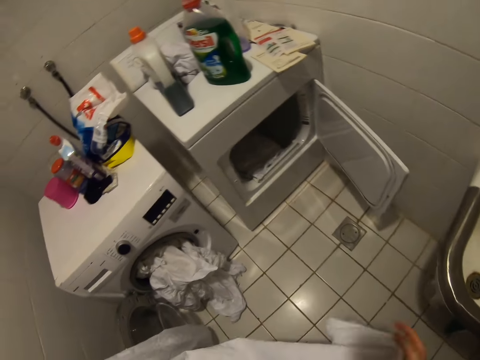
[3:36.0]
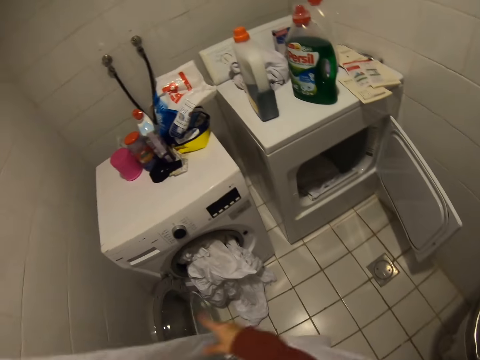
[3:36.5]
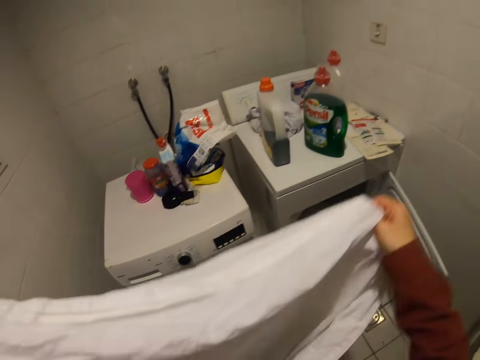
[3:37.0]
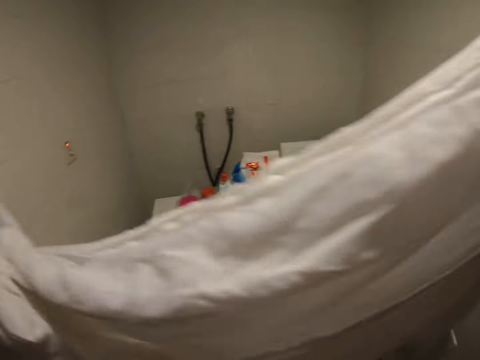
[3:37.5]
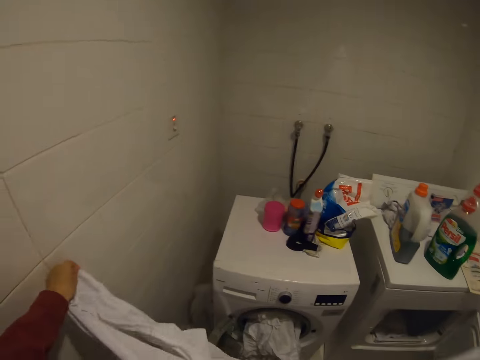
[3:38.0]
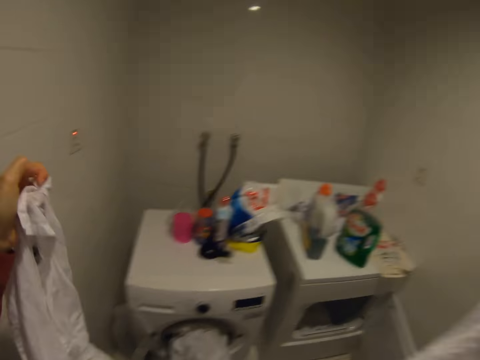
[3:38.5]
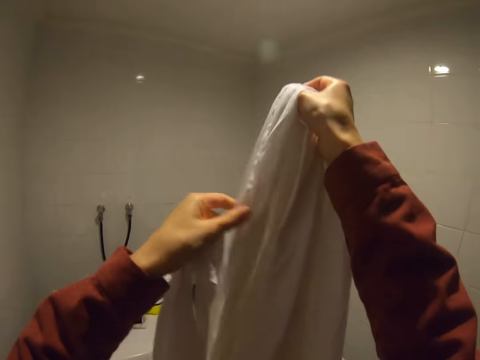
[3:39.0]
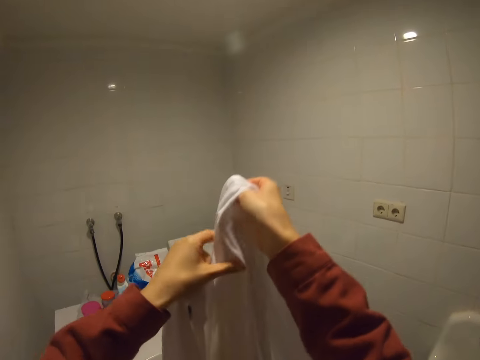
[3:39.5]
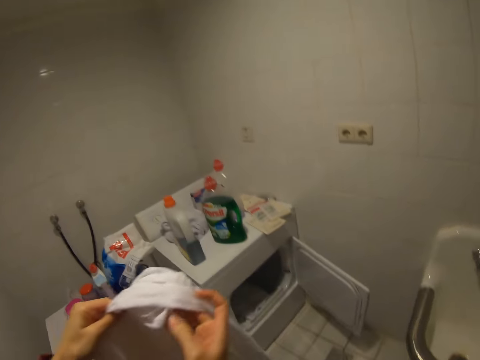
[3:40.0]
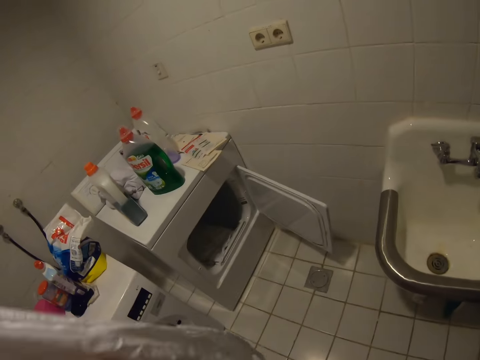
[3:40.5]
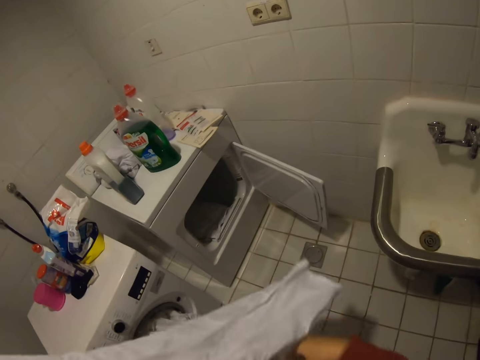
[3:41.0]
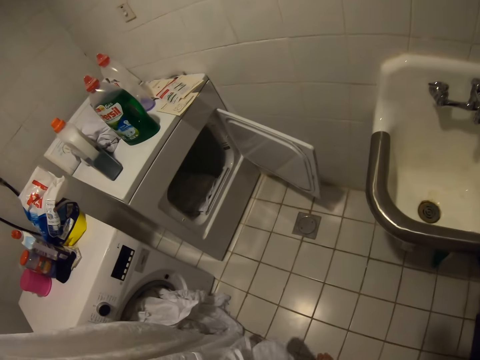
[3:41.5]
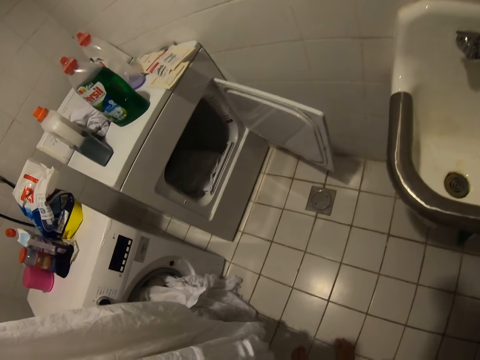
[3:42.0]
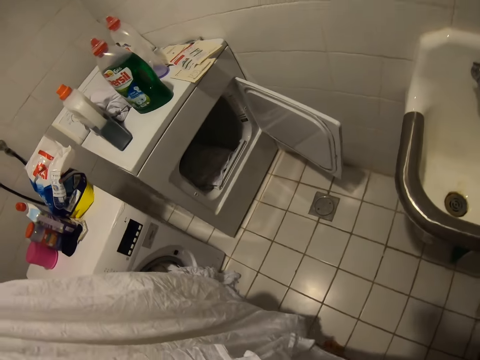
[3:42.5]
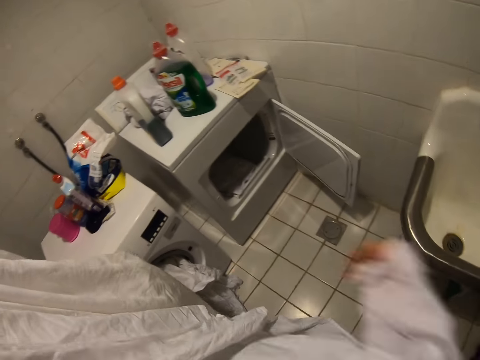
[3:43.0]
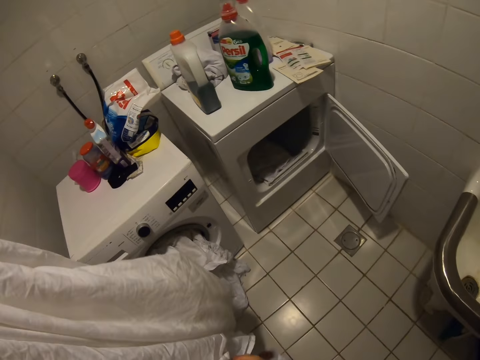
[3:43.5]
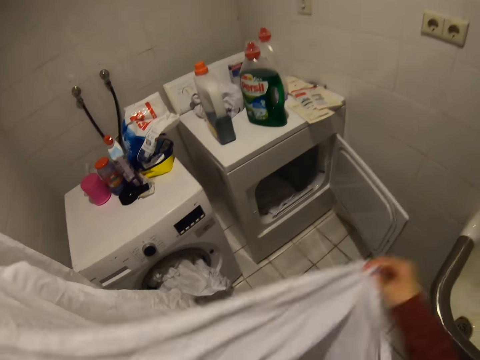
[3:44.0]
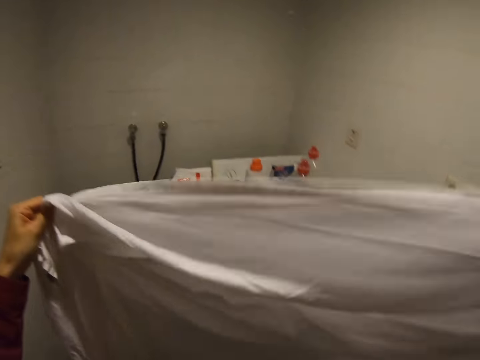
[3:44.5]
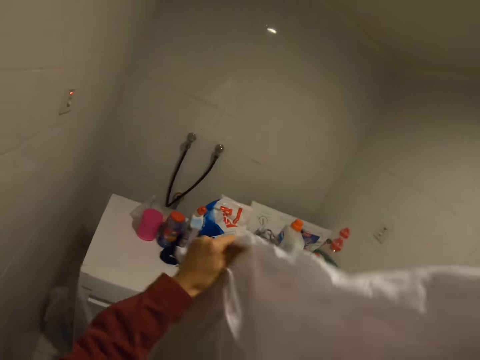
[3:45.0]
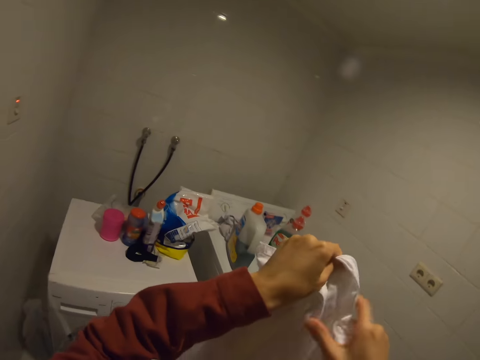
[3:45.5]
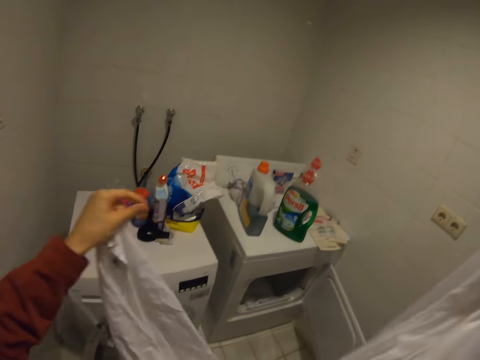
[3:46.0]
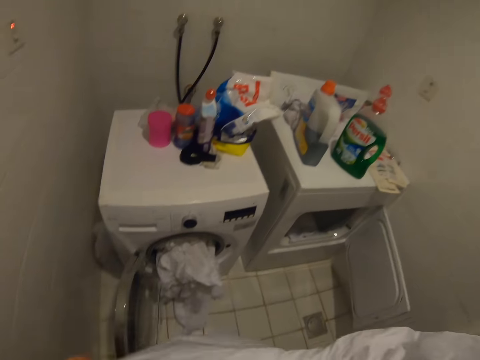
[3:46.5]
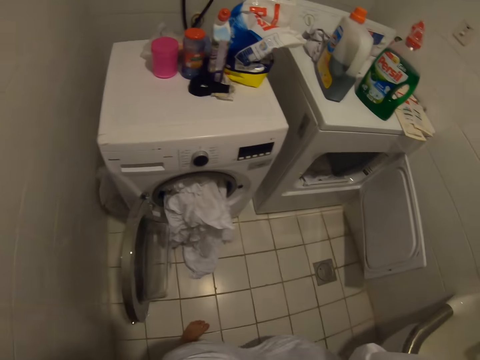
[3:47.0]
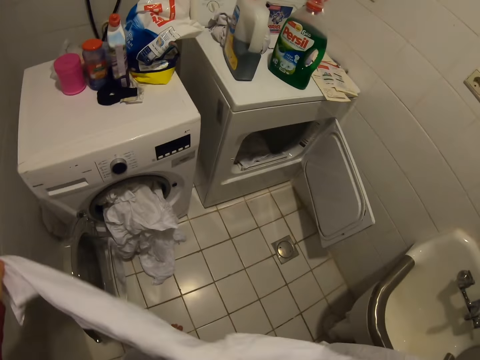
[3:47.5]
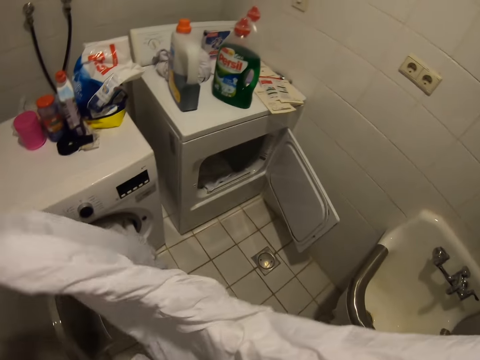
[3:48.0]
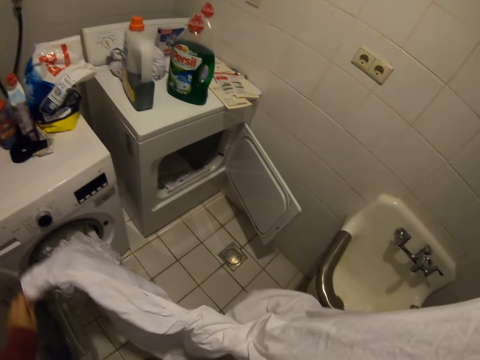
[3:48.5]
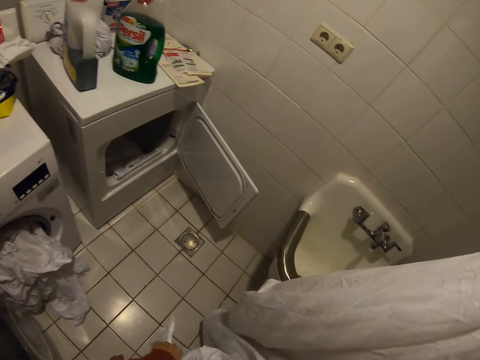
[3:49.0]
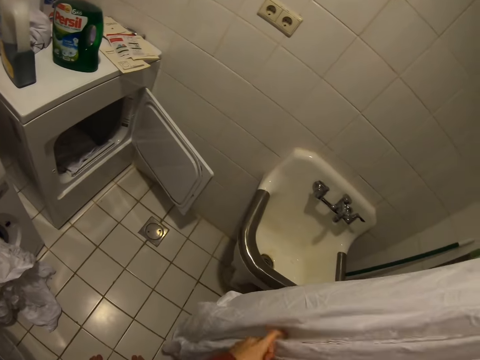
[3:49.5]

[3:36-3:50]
The camera wearer looks around. They fold a cloth.

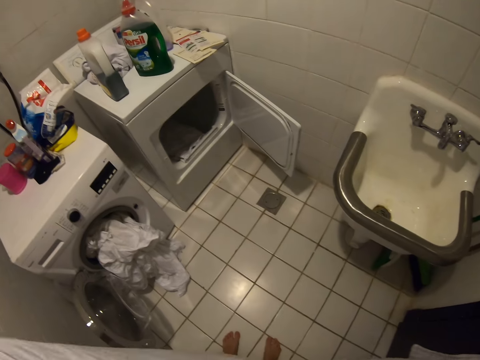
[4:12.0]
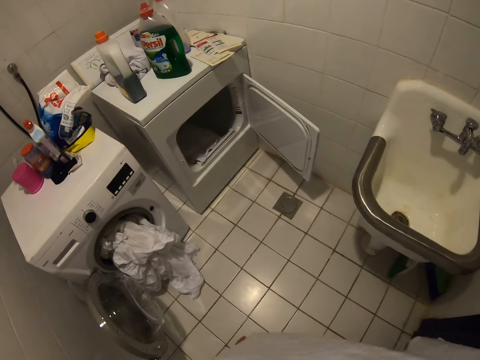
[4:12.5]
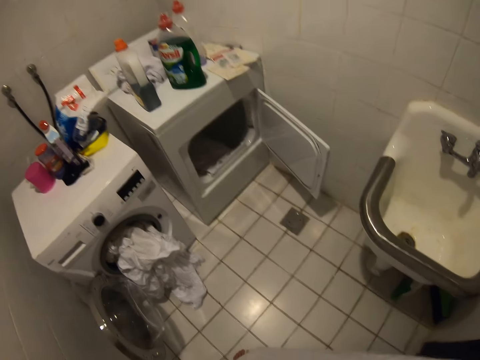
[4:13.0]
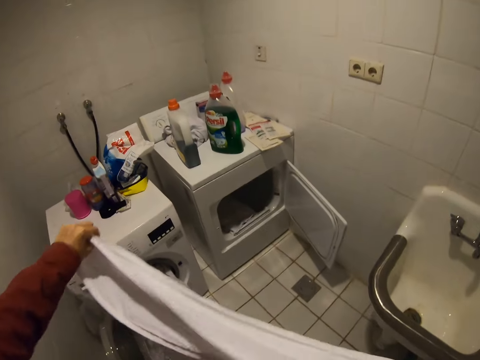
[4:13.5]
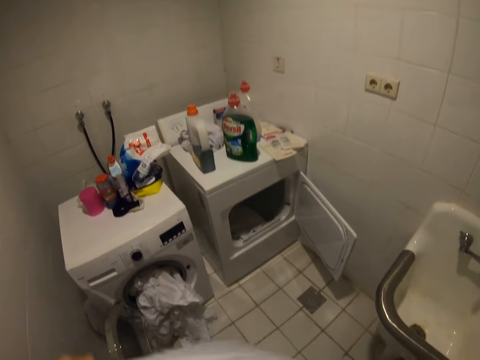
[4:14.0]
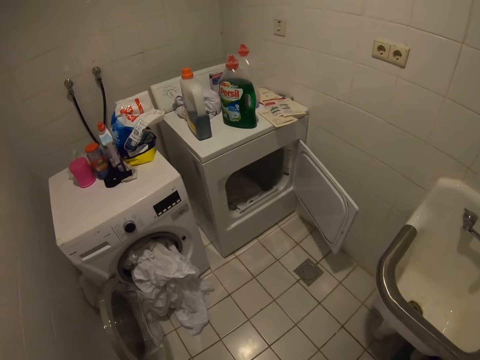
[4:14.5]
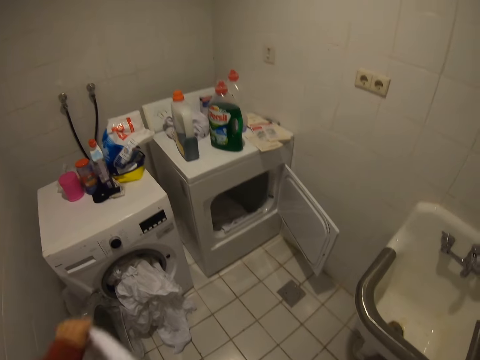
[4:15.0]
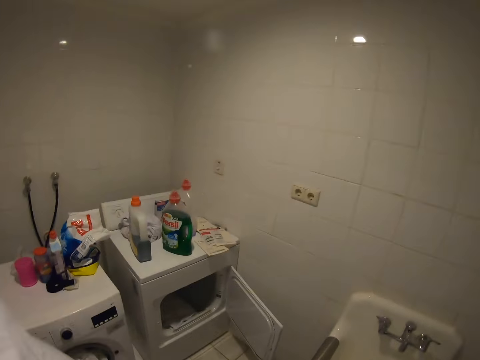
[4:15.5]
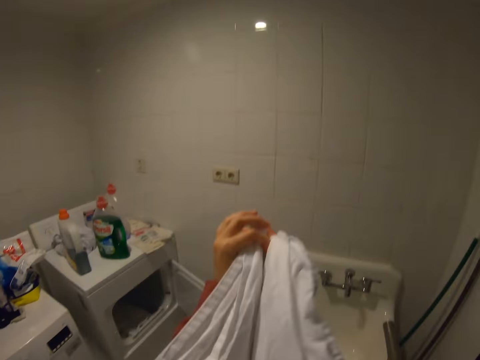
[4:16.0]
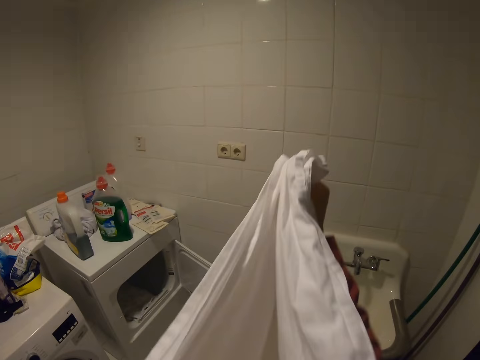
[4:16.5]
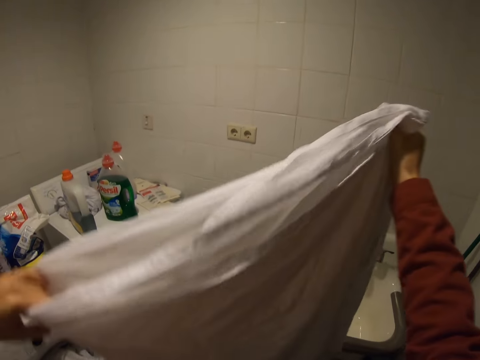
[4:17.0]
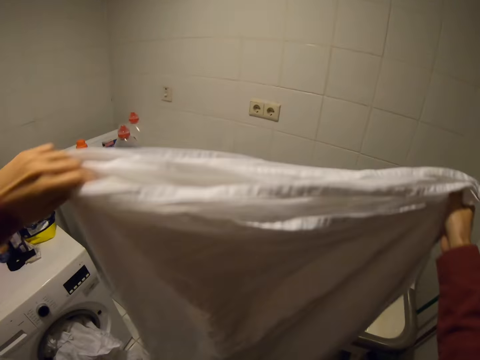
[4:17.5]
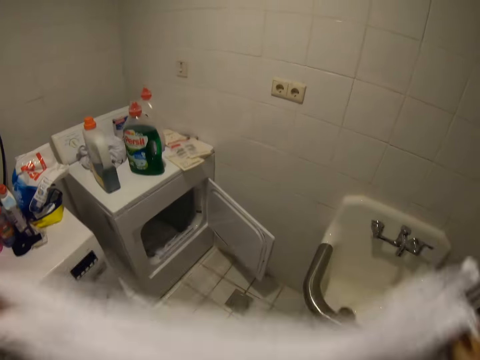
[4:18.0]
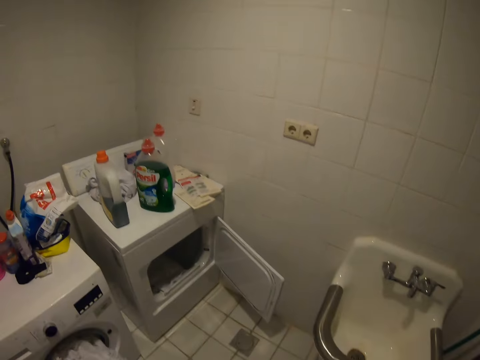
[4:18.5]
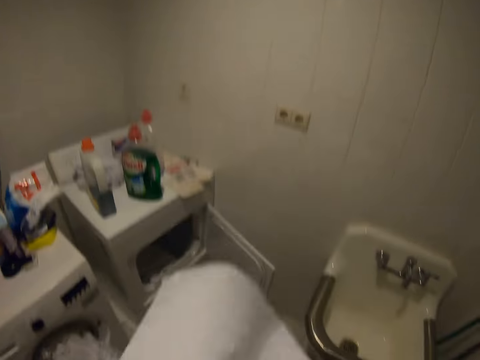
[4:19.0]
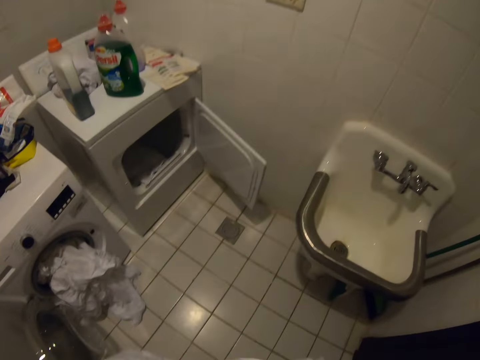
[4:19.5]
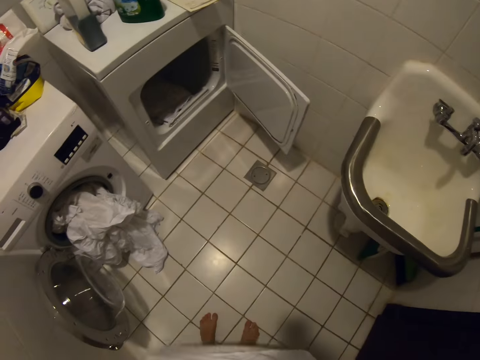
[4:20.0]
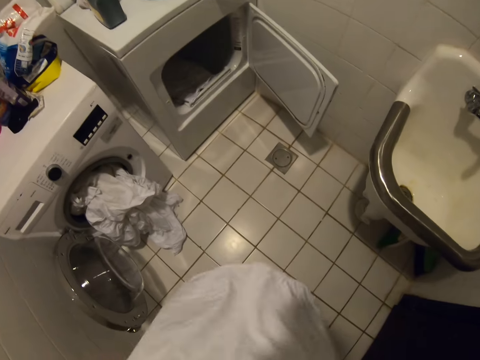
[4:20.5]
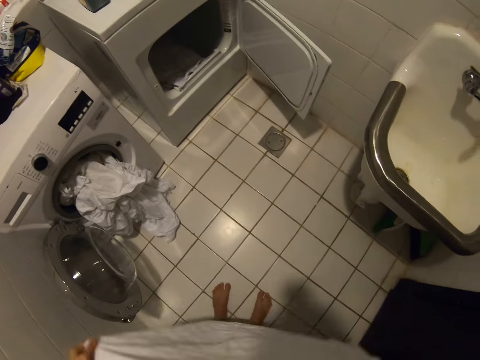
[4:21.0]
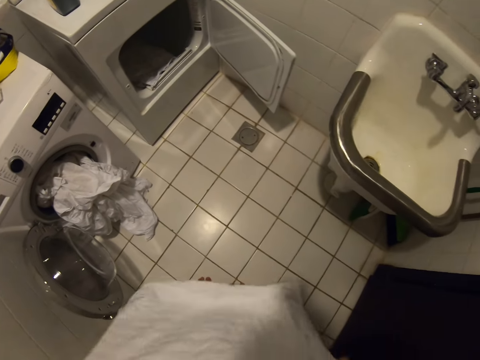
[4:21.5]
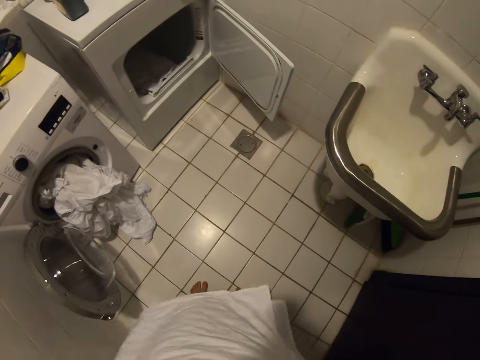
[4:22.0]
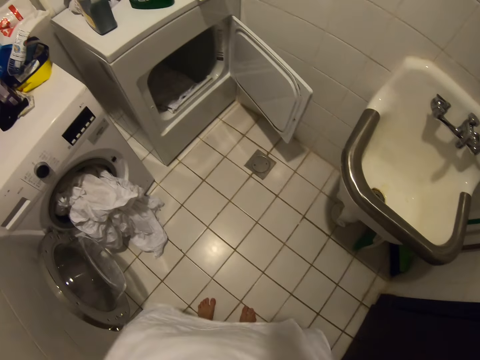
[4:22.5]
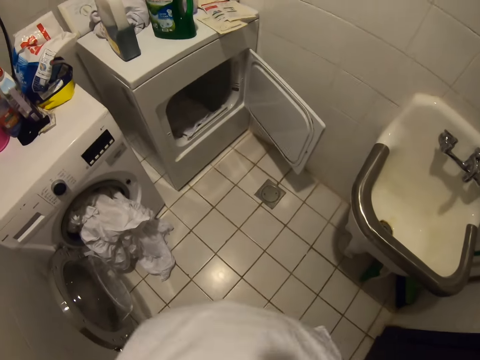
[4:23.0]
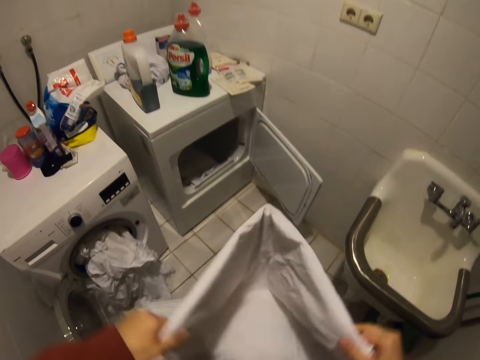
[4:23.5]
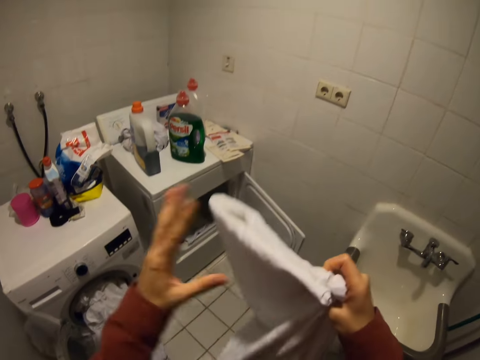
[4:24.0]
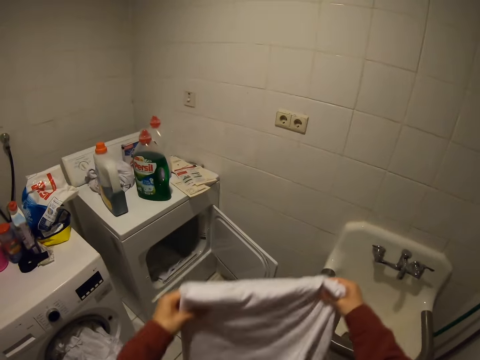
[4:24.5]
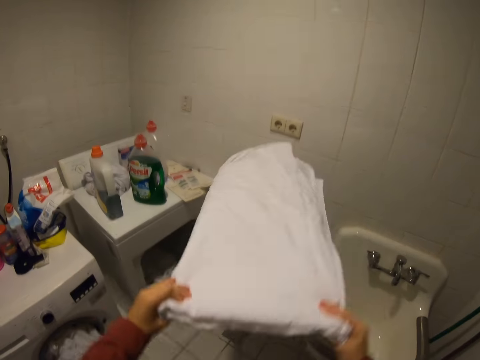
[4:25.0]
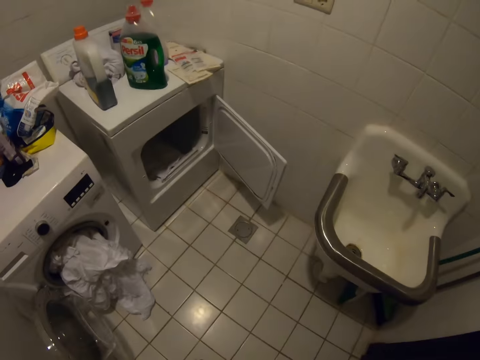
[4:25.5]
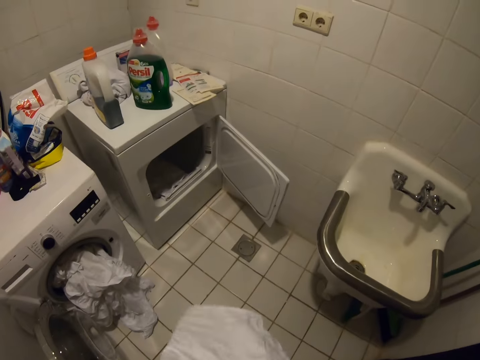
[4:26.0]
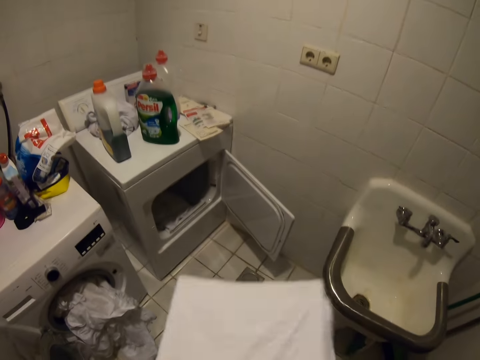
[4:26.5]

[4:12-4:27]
The camera wearer looks around. They fold a cloth.
